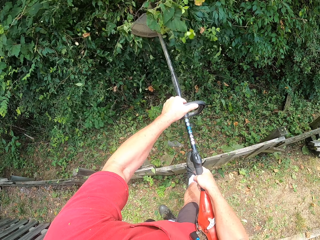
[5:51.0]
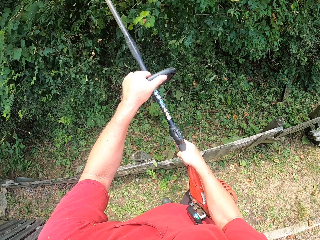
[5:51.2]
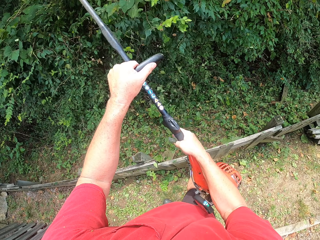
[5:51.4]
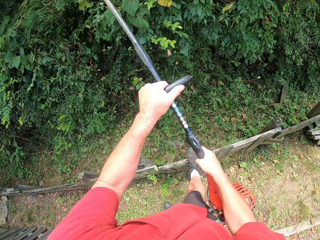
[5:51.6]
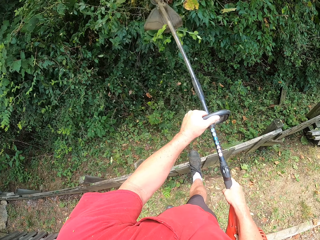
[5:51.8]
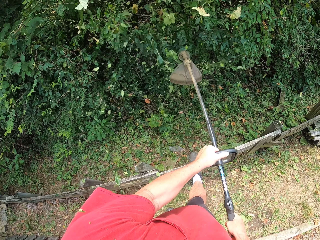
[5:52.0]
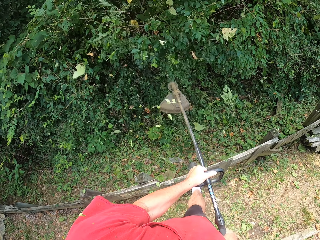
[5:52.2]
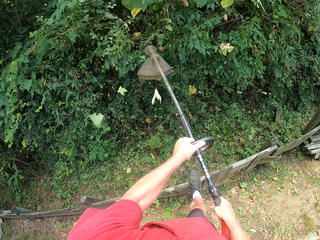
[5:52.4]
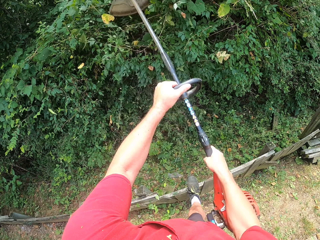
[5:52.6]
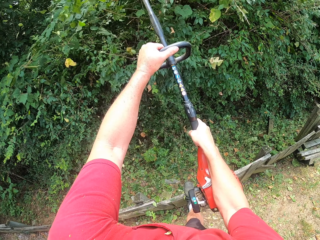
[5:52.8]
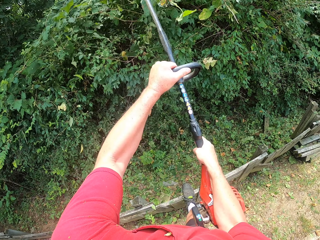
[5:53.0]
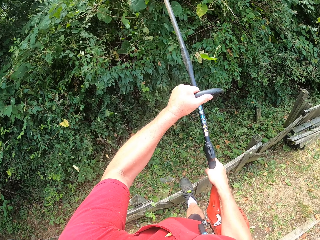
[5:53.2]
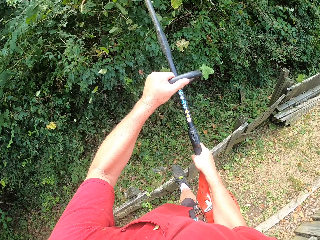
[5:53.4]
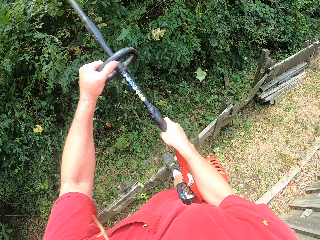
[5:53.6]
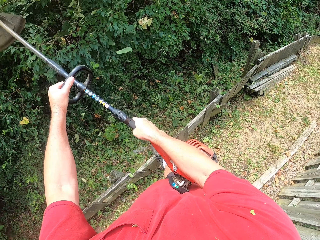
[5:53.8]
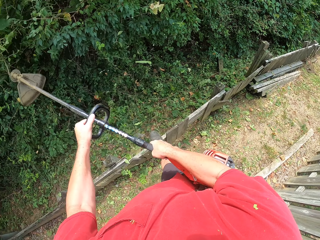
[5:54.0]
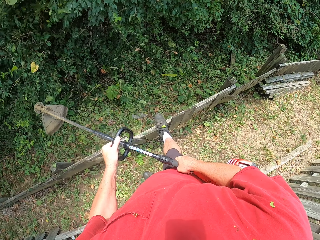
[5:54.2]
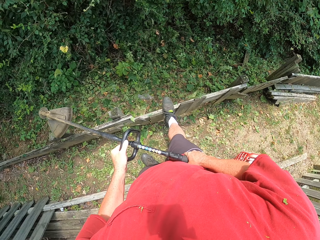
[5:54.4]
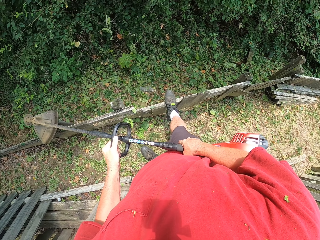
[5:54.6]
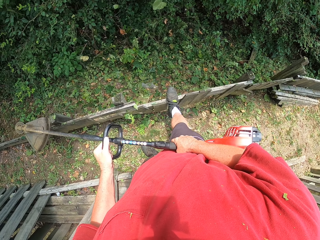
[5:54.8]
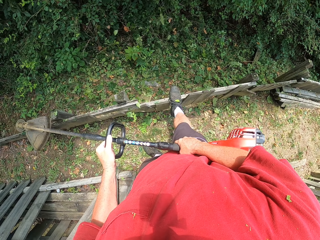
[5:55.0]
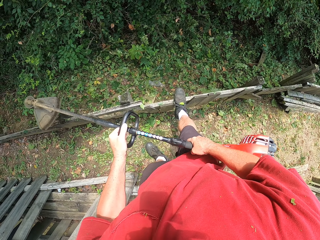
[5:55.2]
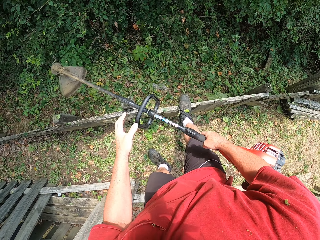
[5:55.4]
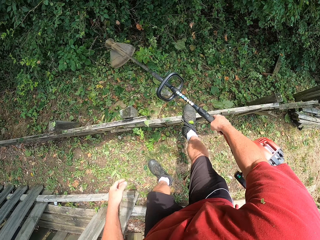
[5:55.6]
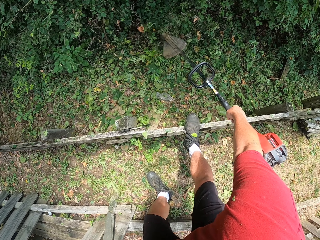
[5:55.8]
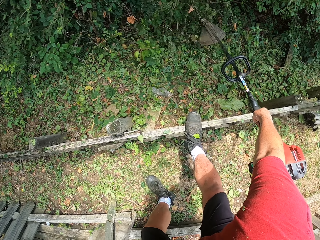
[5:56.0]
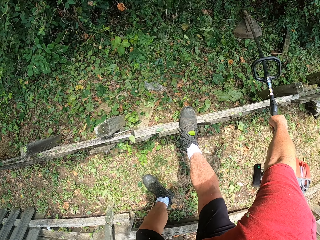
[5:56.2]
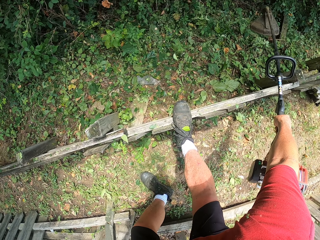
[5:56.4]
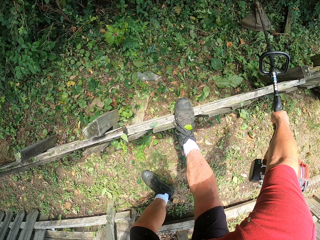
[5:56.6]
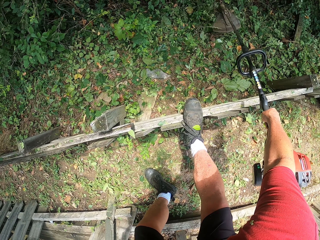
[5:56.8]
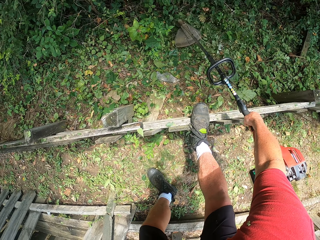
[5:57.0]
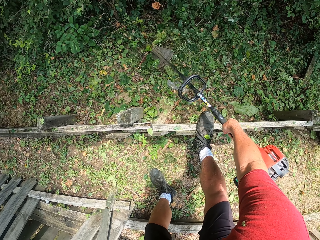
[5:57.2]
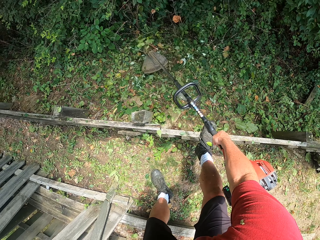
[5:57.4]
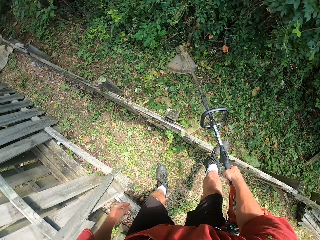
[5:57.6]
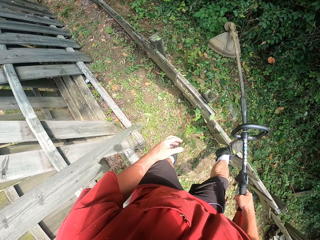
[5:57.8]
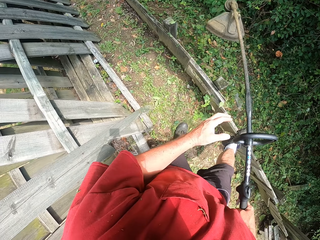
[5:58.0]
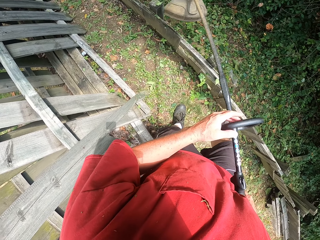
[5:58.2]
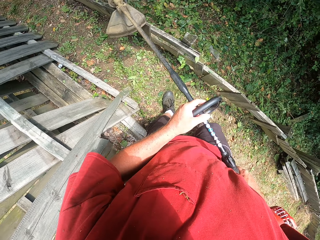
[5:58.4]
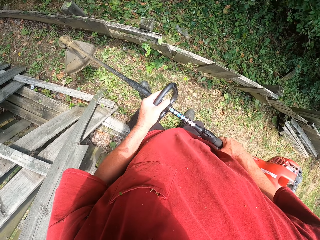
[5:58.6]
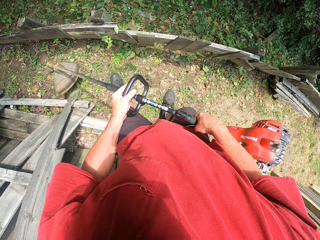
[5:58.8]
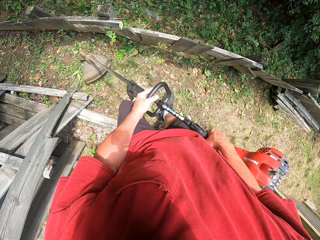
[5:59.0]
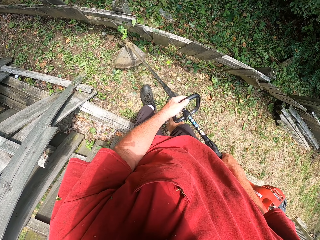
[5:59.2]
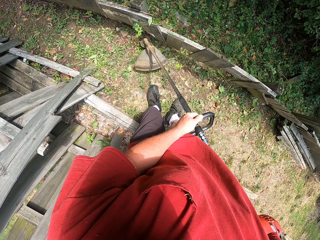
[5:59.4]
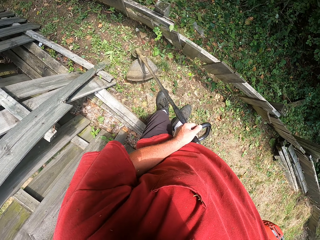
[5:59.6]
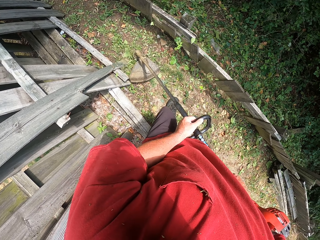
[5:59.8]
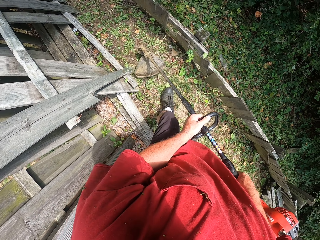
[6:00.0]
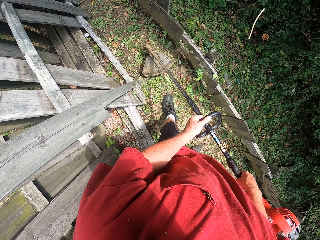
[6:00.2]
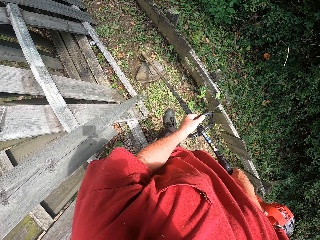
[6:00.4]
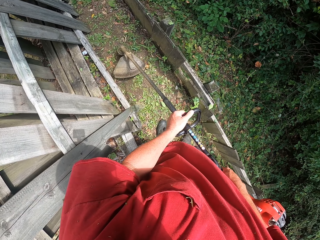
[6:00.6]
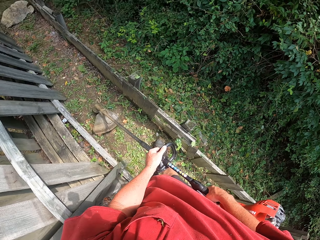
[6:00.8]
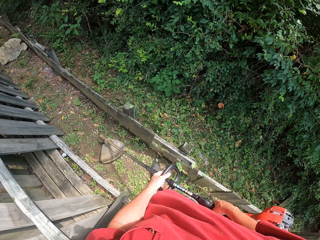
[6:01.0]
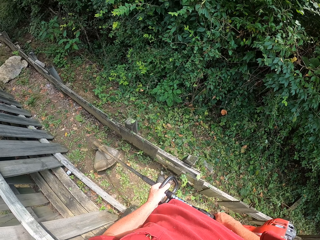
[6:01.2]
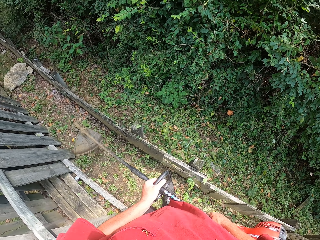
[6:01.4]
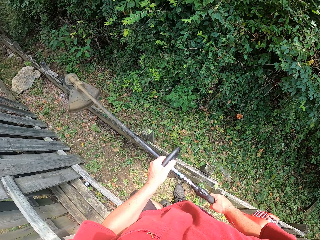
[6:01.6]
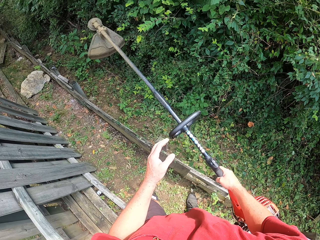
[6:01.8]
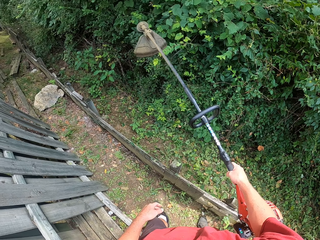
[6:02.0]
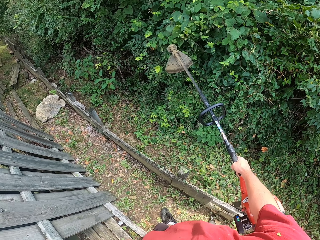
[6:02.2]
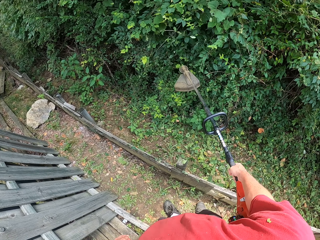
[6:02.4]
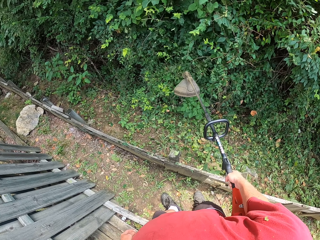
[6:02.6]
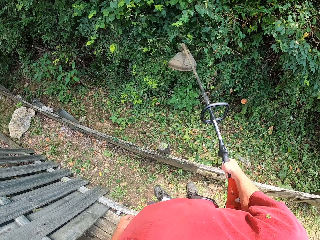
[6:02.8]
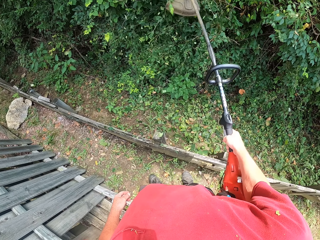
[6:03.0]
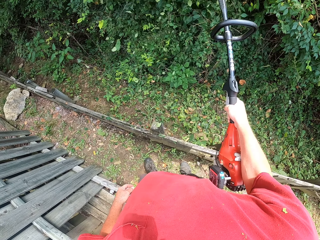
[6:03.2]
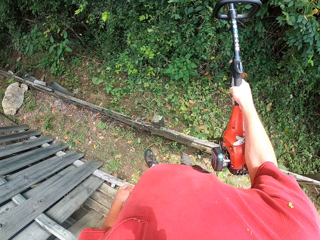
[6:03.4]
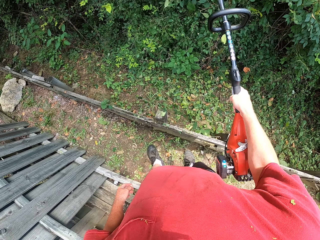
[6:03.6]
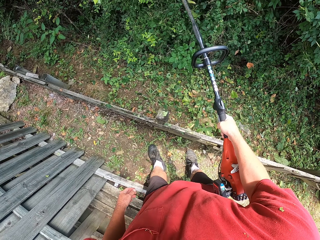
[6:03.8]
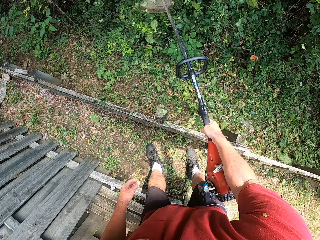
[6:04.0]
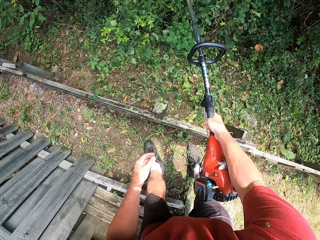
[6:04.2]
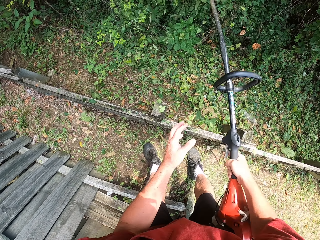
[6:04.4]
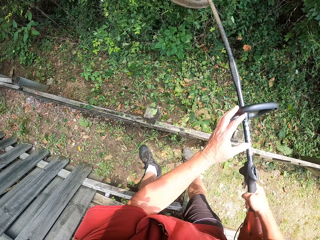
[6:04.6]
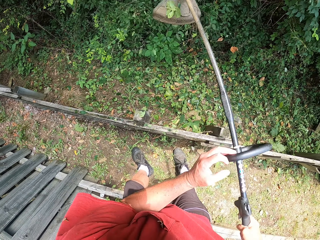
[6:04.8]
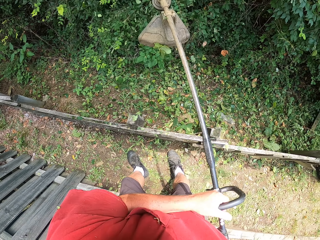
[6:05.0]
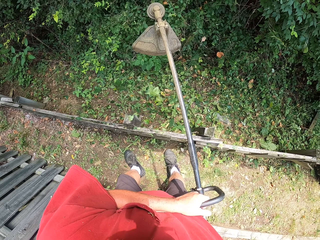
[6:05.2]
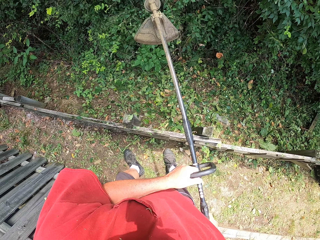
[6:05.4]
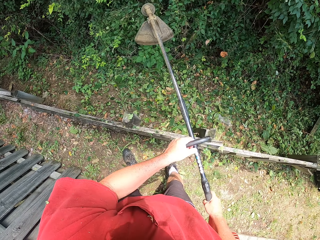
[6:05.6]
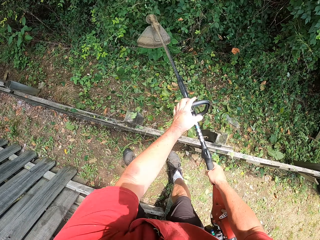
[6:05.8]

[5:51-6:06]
The camera wearer holds the machine cutter with the left hand. They cut grass. They cut some ground shrubs with a brush cutter. They move the cutter. They trim a fence with the brush cutter. They cut flowers.

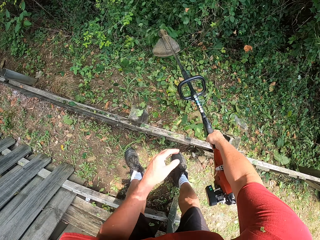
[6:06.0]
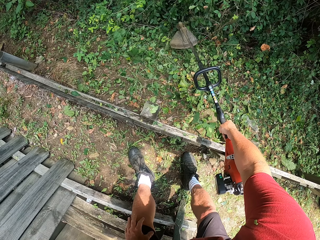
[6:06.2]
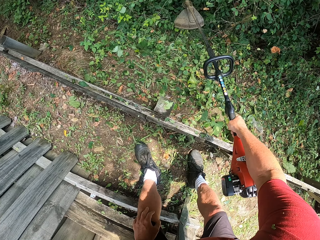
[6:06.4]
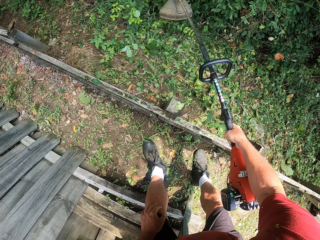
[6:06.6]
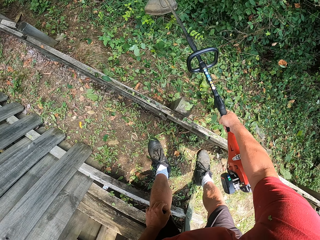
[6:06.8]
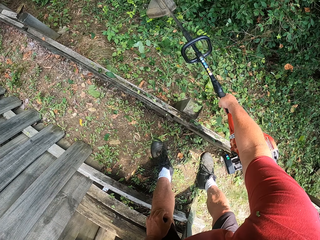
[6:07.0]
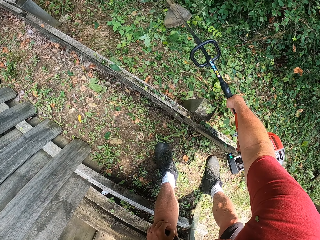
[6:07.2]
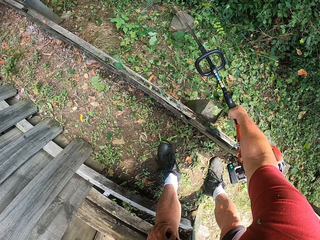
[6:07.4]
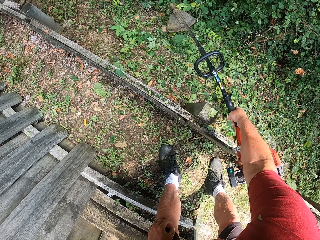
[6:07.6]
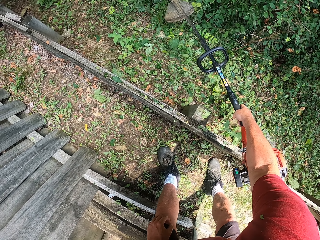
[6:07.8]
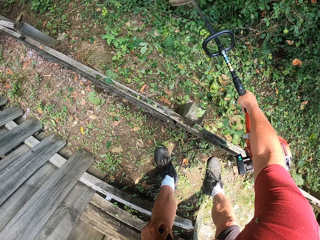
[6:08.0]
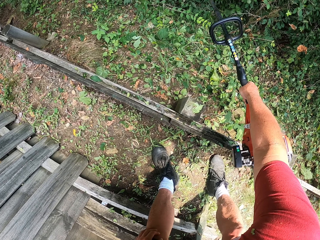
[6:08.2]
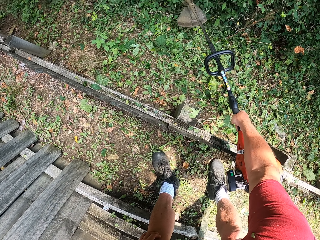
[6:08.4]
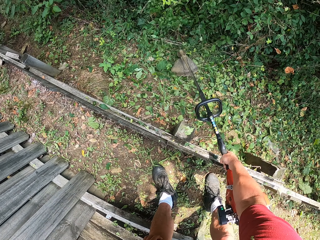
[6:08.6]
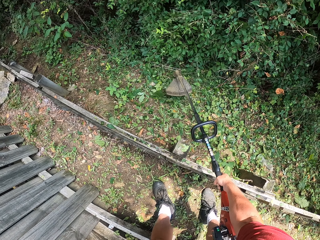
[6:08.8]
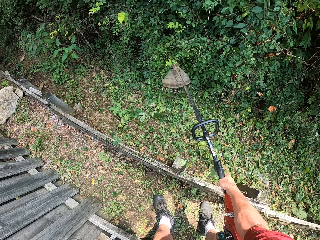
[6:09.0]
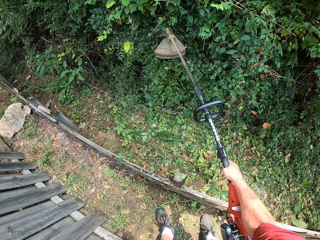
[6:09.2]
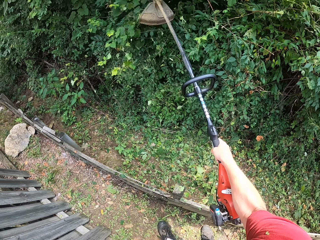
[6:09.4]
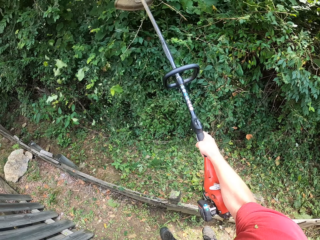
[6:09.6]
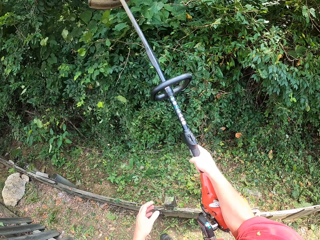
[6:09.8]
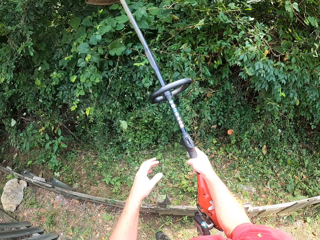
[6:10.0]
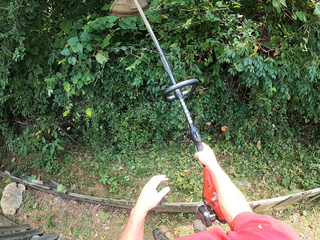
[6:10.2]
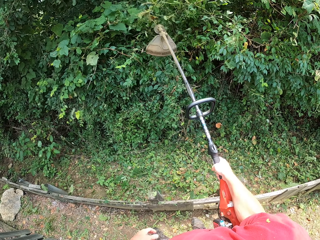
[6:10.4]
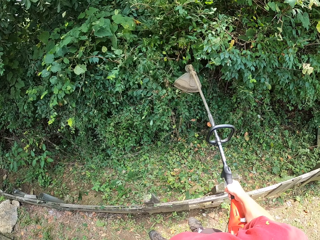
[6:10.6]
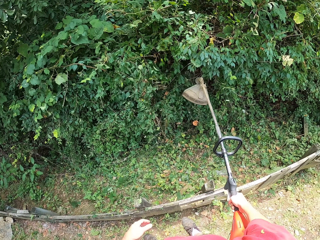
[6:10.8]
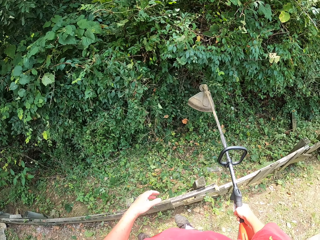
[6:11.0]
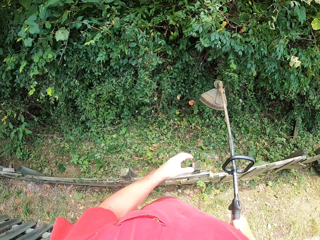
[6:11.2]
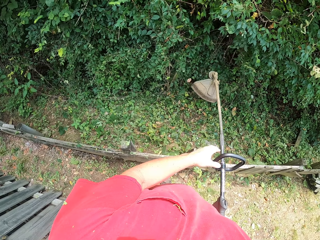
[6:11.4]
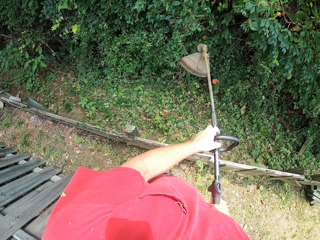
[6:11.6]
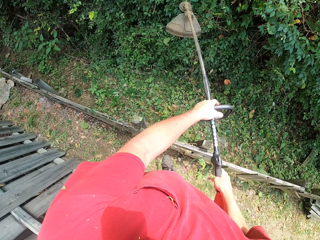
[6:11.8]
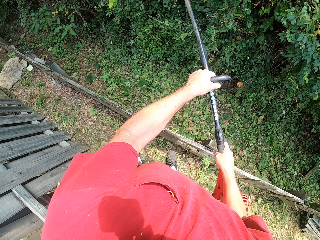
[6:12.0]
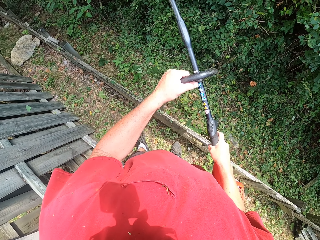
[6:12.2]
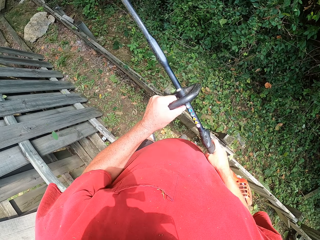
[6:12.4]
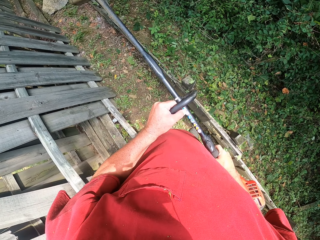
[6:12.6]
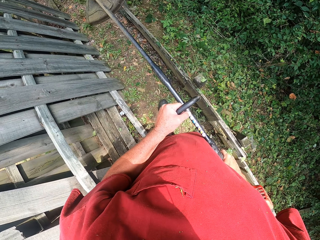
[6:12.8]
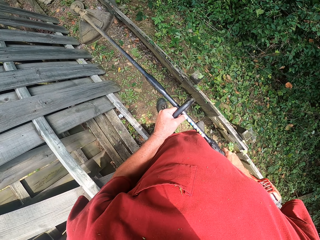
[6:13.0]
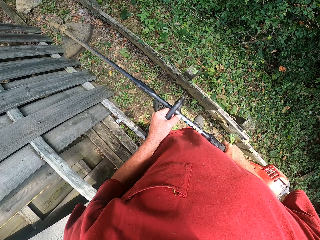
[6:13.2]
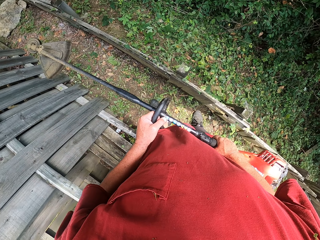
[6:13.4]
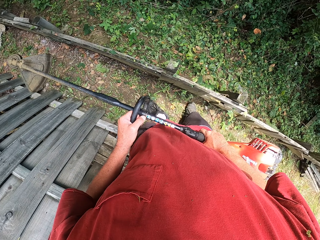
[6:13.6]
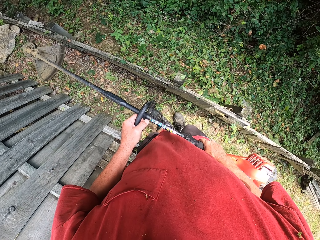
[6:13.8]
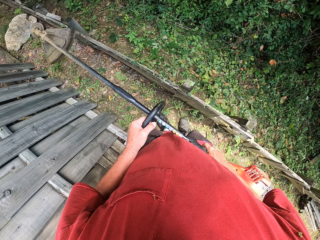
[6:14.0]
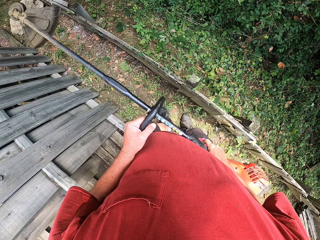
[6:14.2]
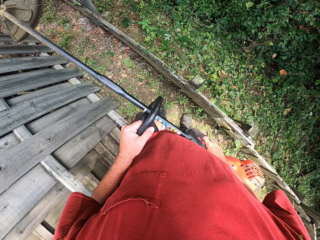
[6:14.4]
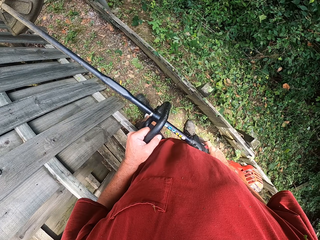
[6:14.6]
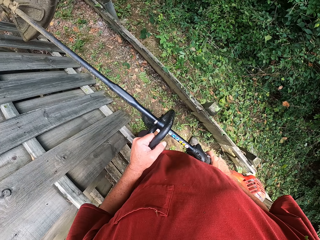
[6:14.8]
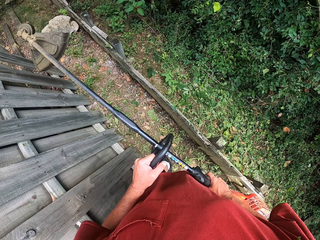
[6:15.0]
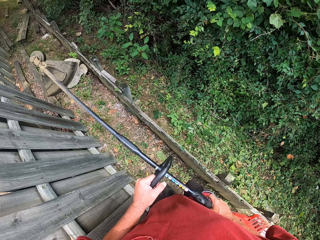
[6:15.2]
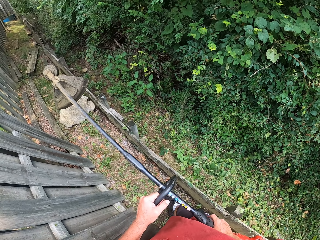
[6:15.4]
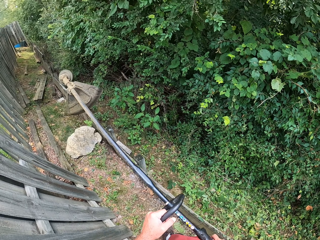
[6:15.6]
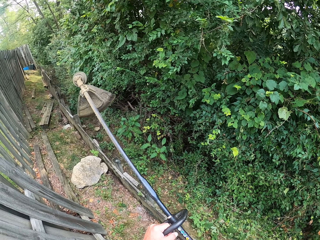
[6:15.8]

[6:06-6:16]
The camera wearer places the left hand on the machine. They walk around.
